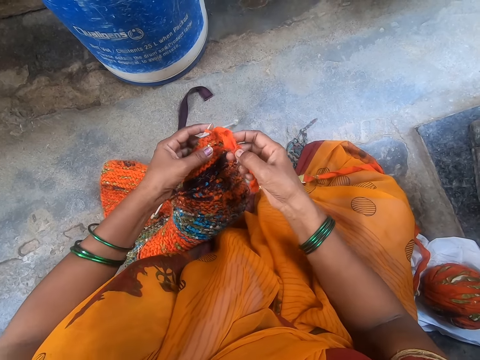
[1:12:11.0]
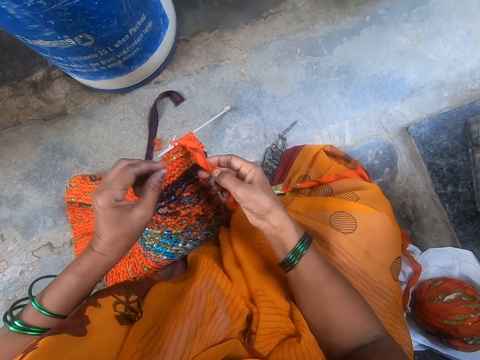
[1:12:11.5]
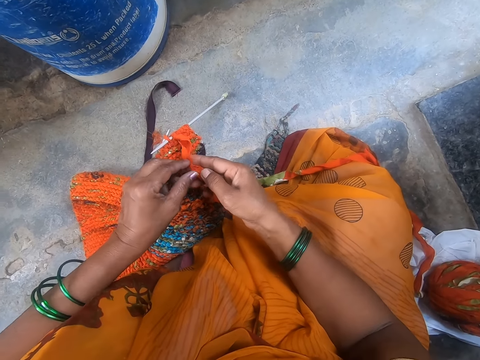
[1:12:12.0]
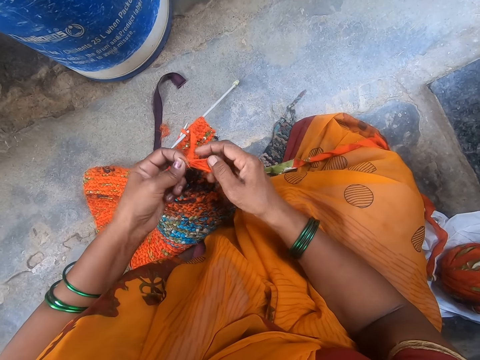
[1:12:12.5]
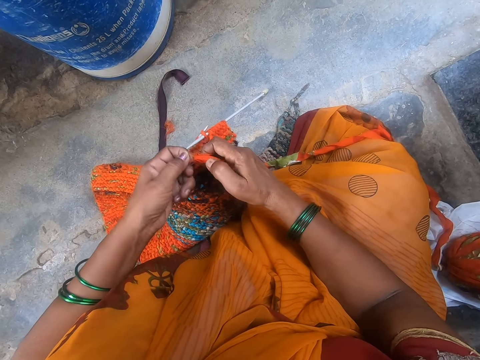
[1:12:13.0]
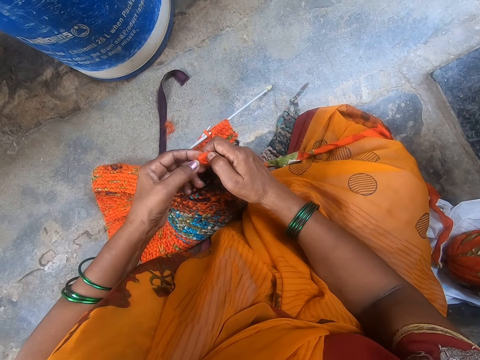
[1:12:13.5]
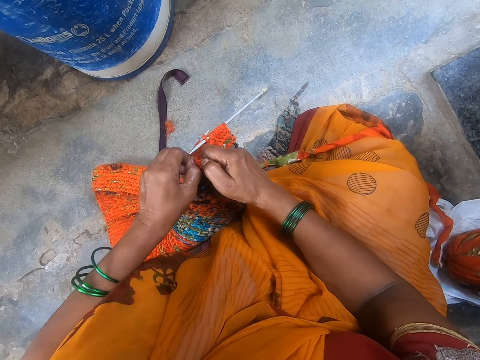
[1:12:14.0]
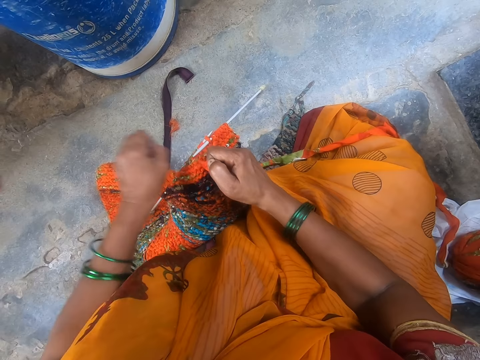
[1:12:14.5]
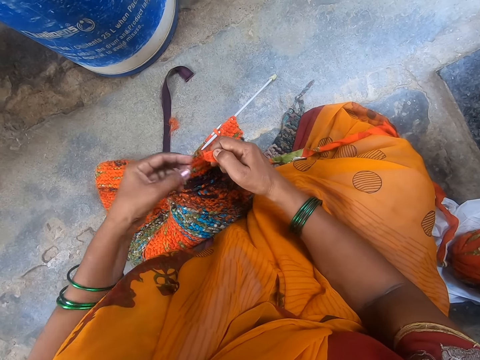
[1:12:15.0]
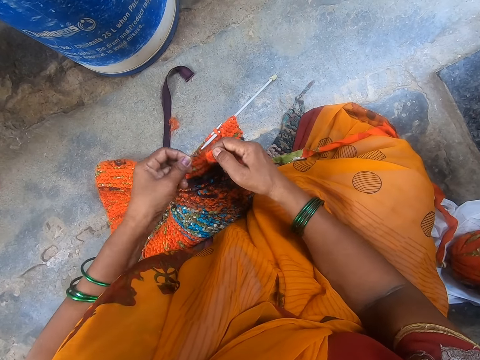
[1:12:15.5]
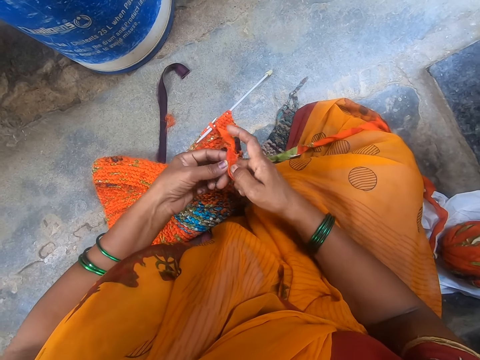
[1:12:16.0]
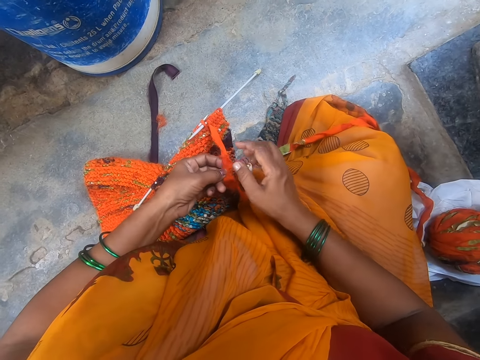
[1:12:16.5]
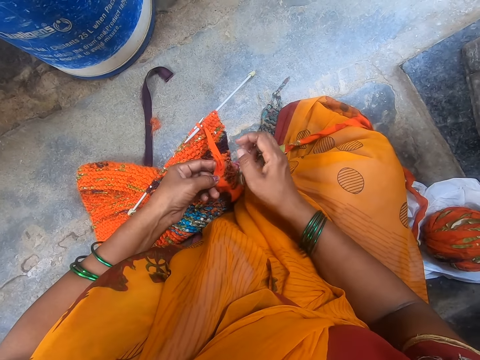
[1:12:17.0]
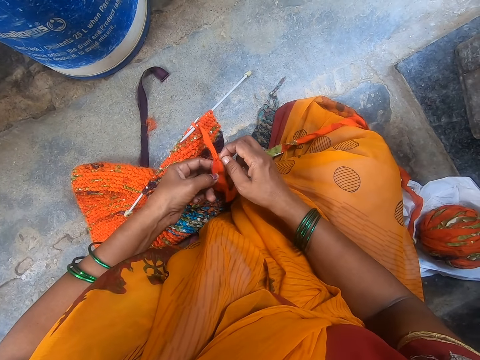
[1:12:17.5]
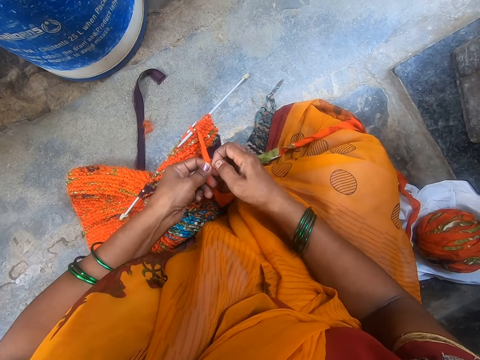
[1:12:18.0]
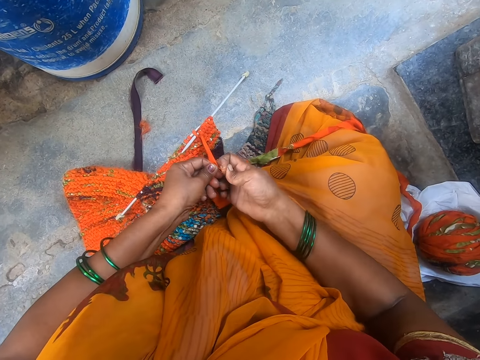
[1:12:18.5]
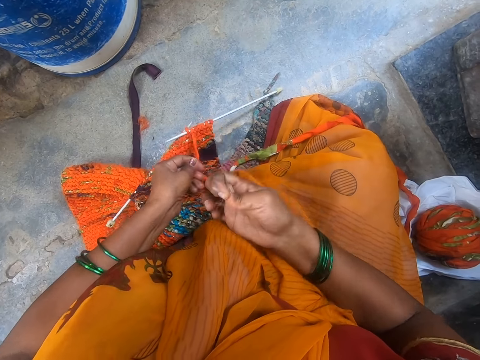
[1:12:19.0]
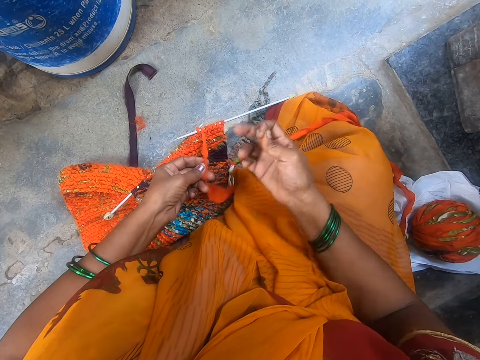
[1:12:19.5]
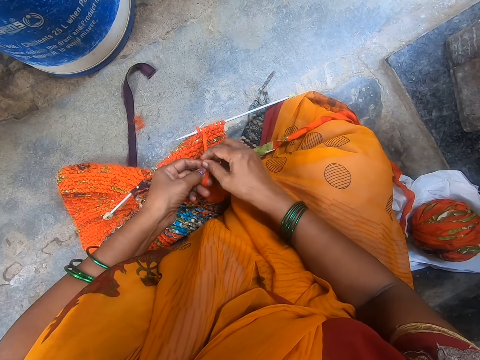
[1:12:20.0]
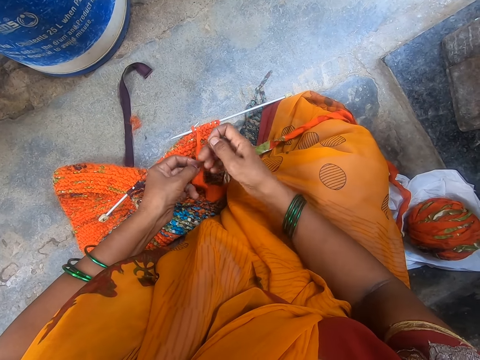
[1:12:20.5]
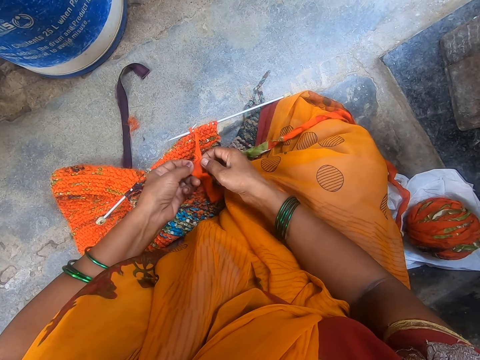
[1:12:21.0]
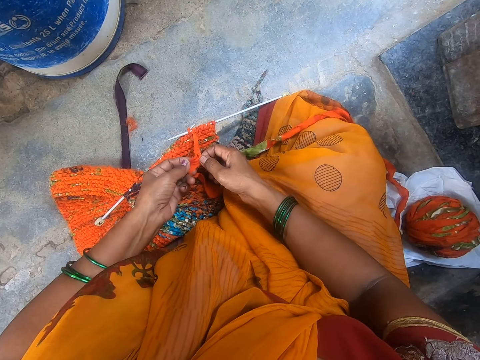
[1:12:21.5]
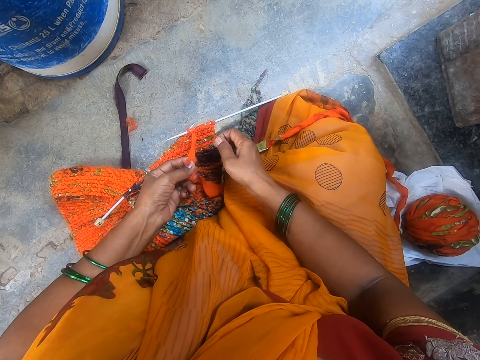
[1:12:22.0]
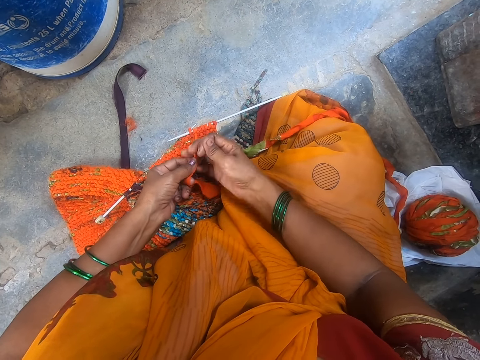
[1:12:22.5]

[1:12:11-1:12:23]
The camera wearer places down a cloth. They tear a string.

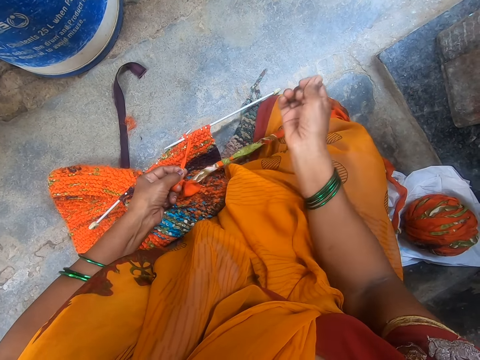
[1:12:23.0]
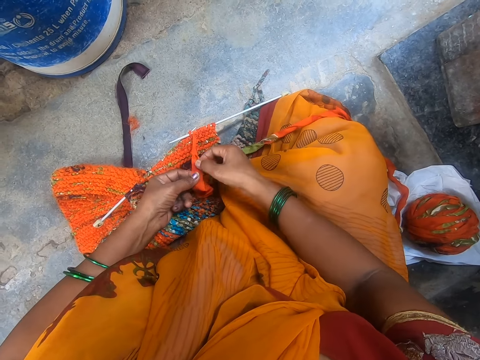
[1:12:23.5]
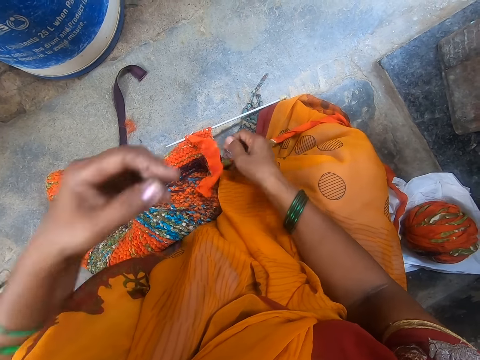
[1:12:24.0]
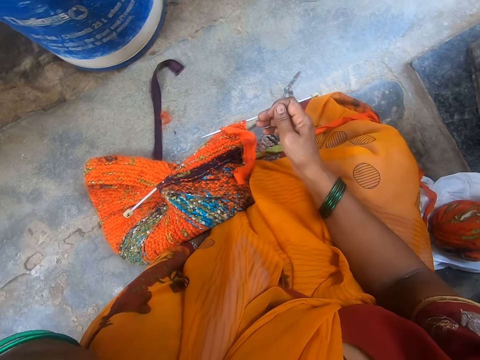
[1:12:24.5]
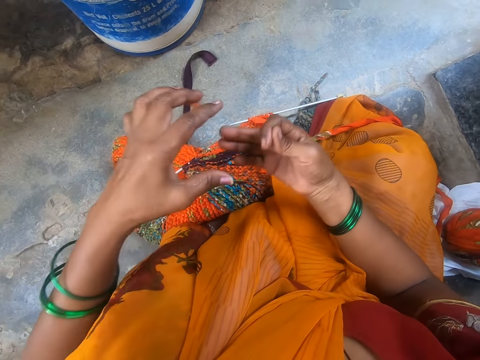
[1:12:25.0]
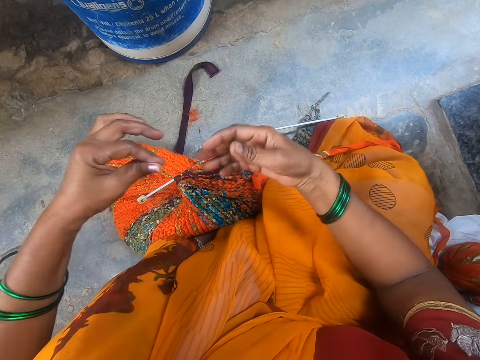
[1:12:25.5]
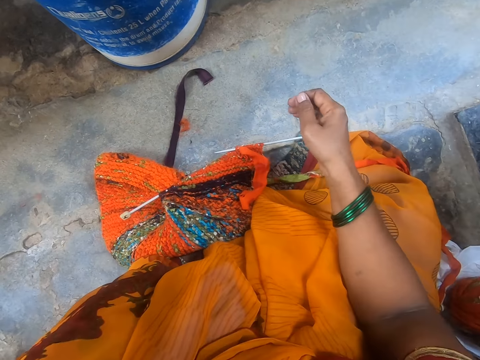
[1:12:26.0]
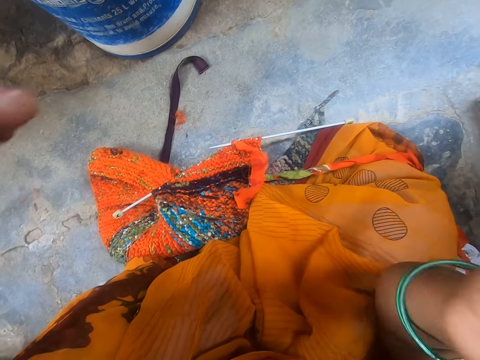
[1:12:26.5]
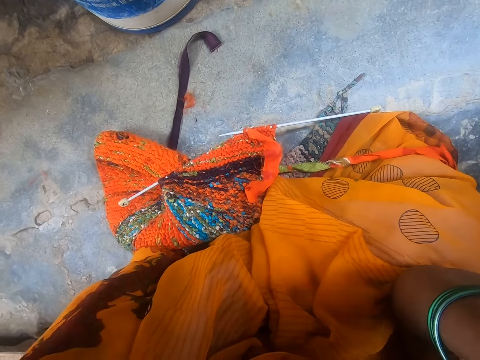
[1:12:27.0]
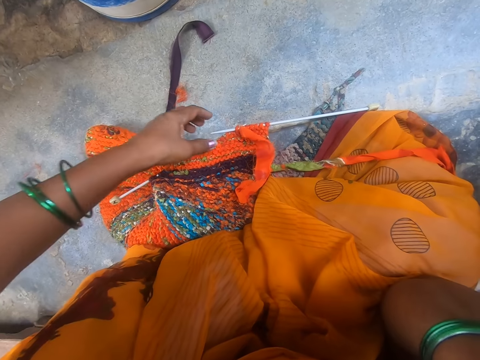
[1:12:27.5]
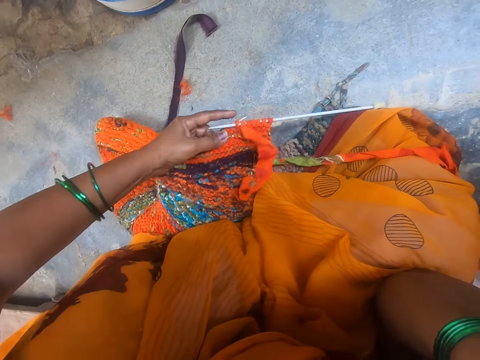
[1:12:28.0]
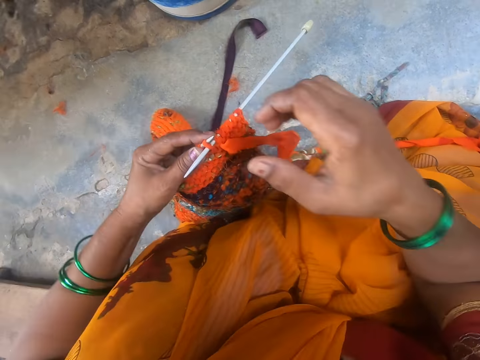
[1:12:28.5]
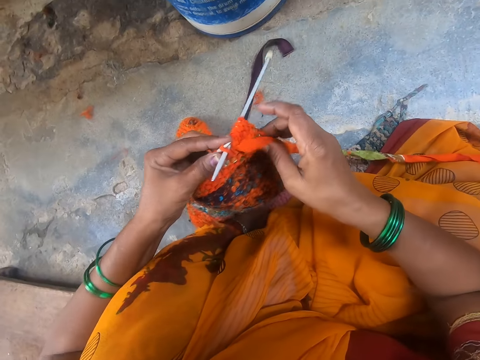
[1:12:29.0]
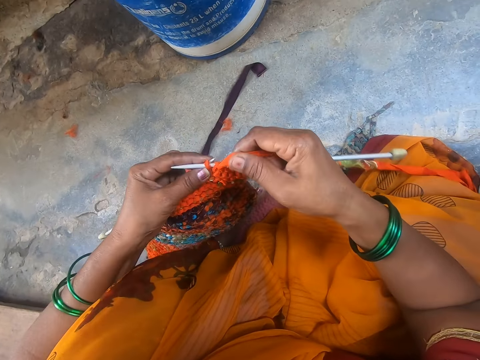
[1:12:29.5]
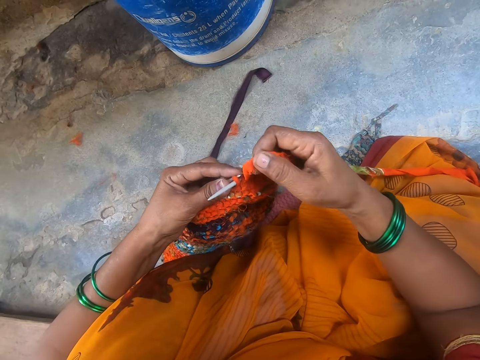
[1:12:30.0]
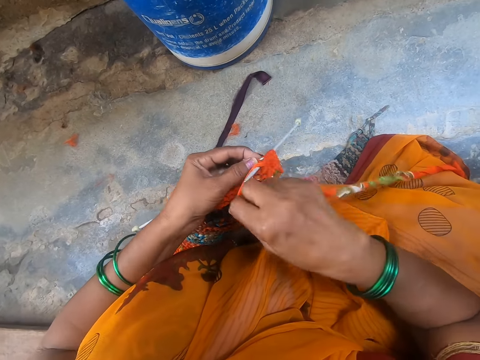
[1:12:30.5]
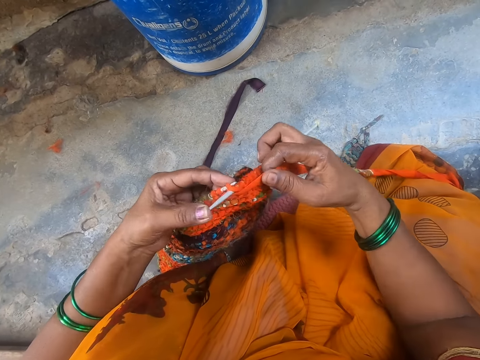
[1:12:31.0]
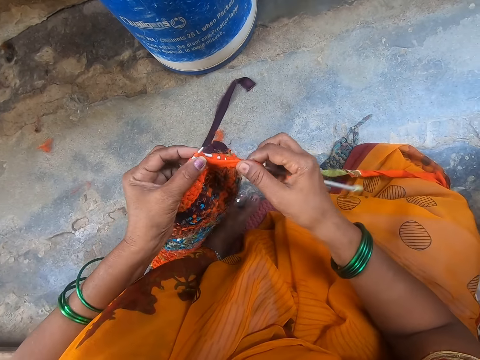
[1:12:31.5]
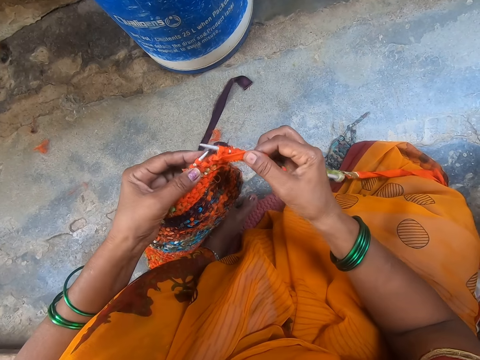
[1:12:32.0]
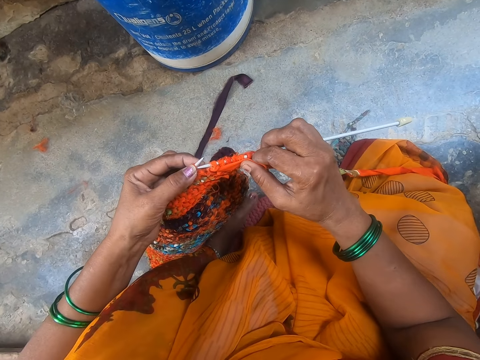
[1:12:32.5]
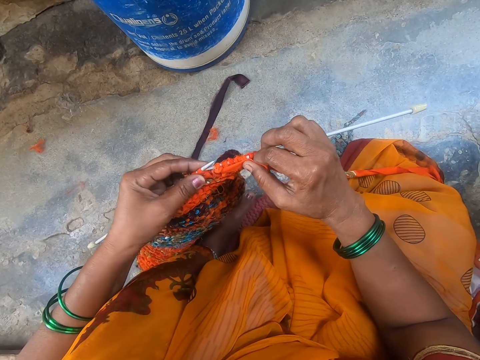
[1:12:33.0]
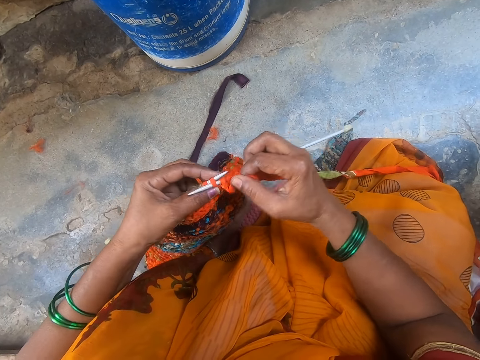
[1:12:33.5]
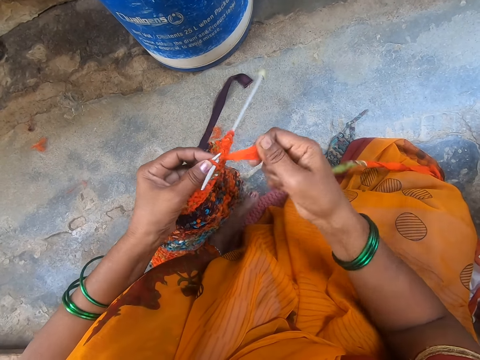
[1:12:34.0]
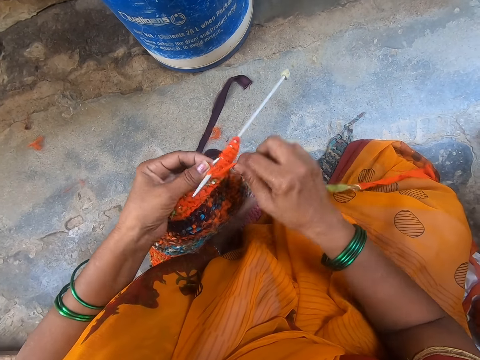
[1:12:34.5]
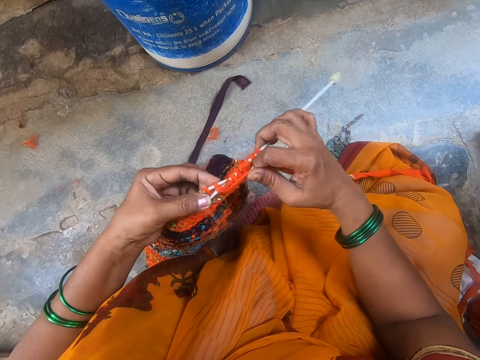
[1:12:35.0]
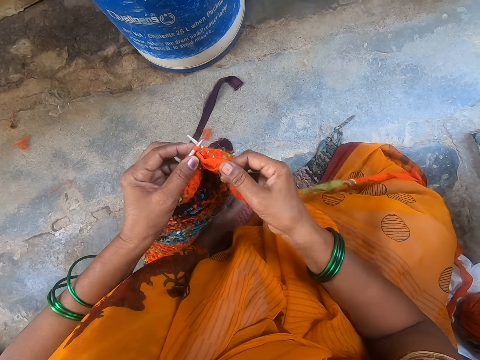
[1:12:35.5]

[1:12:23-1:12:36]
The camera wearer takes the fabric. They knit the fabric using a crochet hook or knitting needle and a yarn.

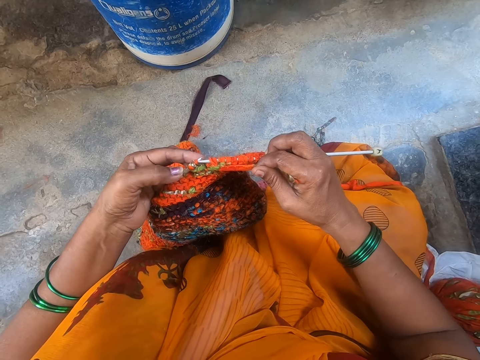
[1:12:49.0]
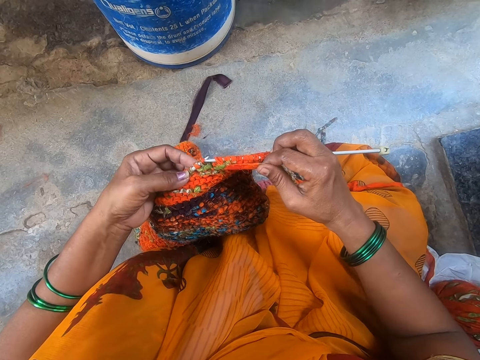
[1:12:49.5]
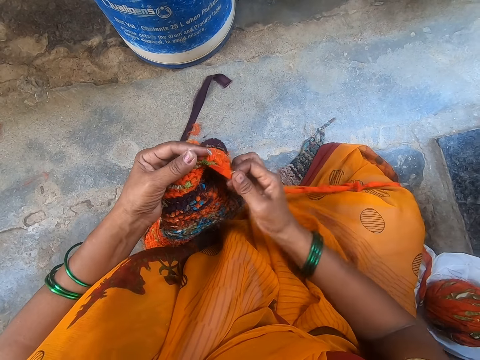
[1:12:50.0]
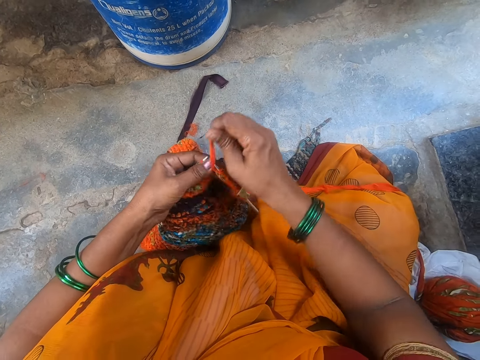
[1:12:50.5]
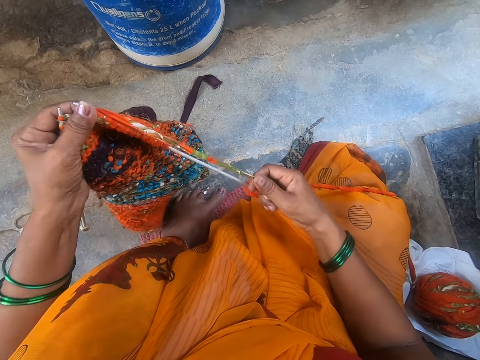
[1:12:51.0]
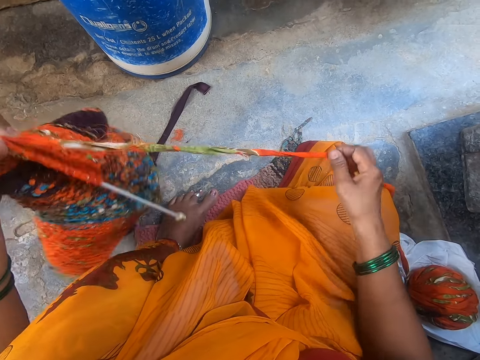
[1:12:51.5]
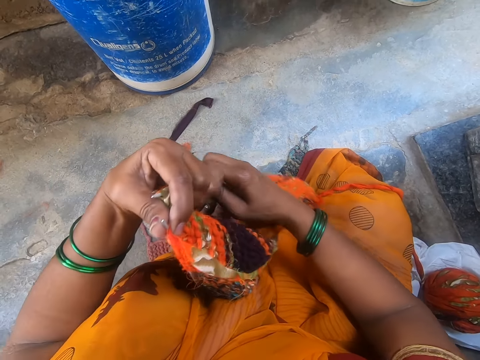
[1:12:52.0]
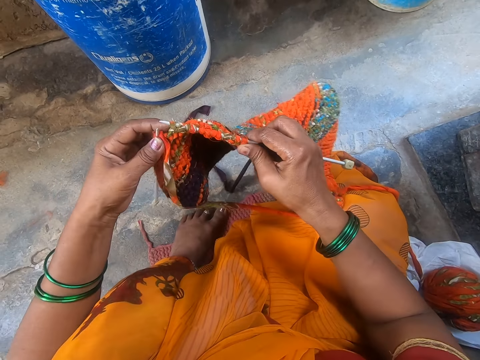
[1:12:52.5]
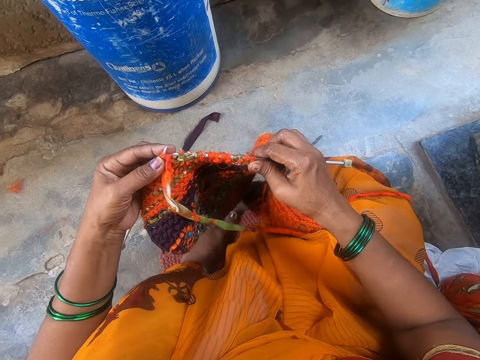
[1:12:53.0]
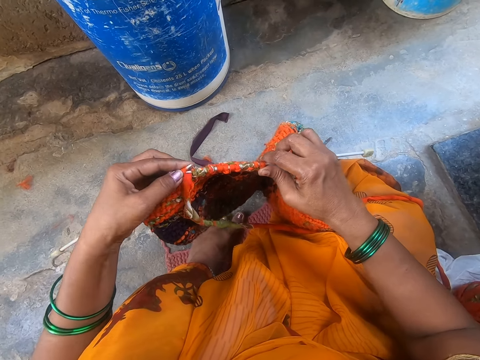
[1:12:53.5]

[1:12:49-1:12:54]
The camera wearer stretches a thread with the hand. They stretch the fabric. They knit the fabric using a crochet hook and a yarn.
